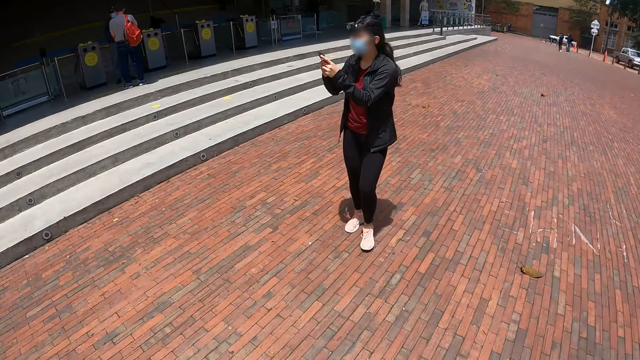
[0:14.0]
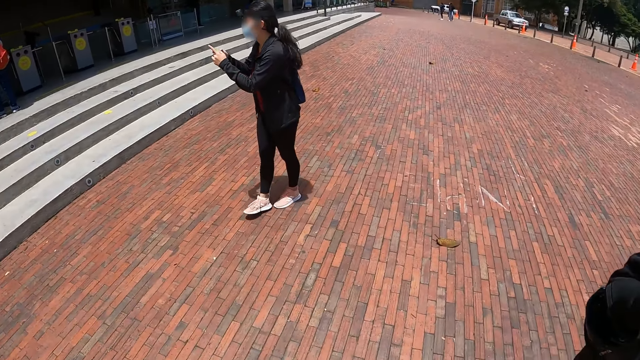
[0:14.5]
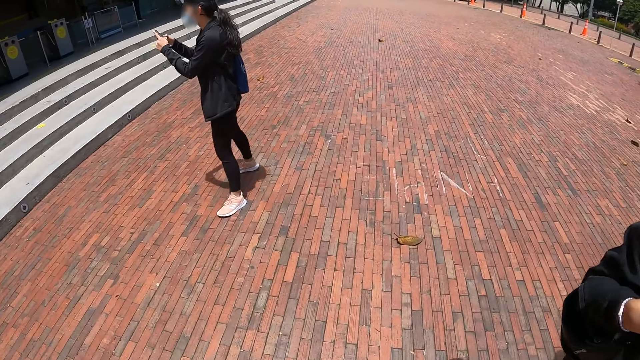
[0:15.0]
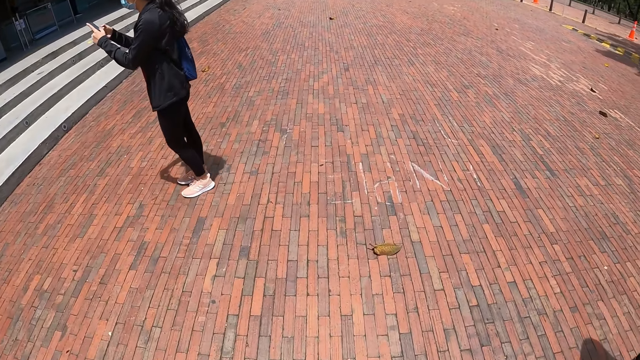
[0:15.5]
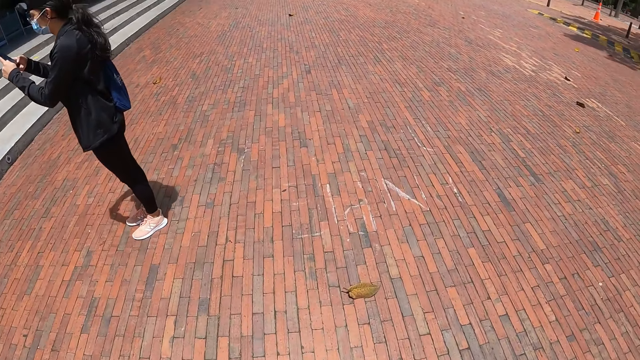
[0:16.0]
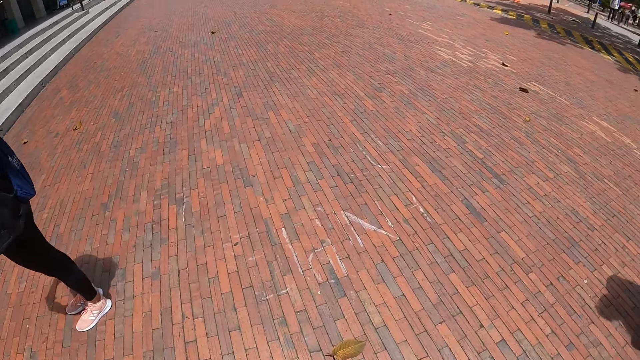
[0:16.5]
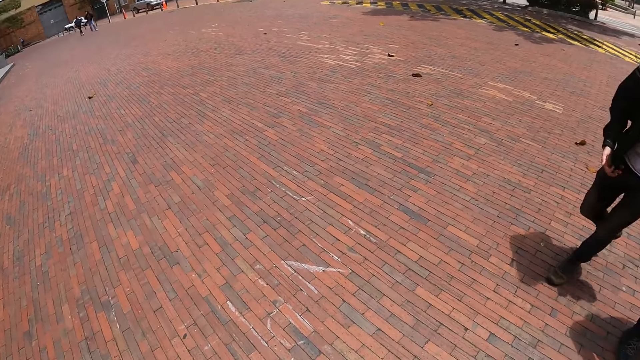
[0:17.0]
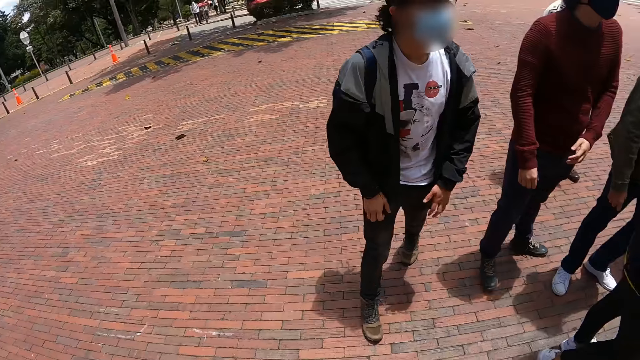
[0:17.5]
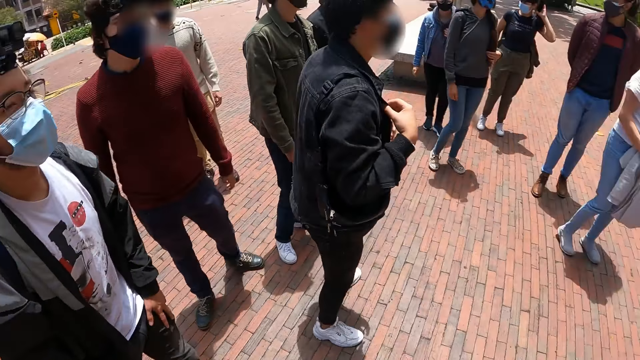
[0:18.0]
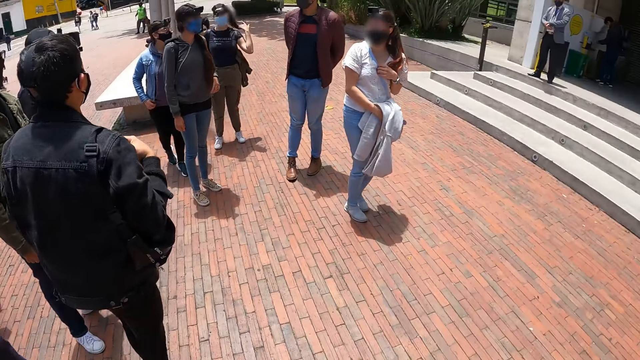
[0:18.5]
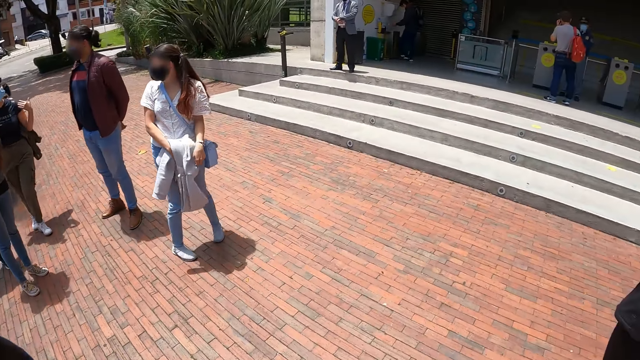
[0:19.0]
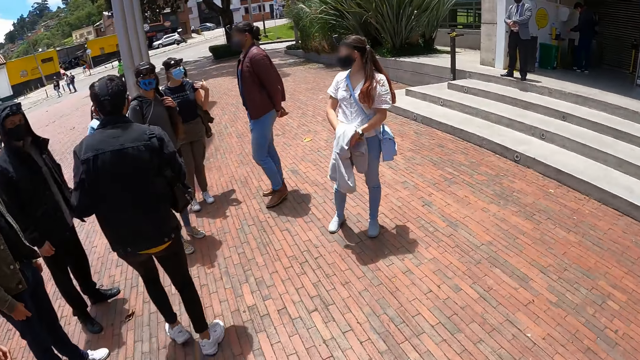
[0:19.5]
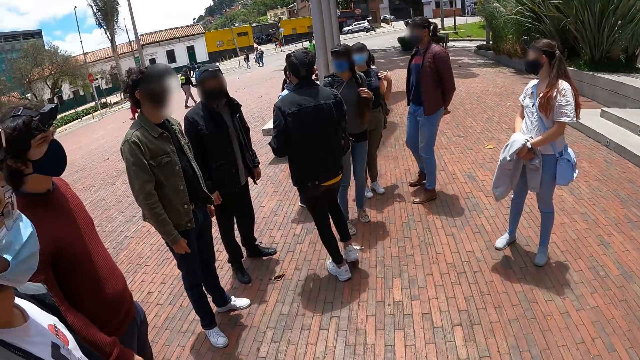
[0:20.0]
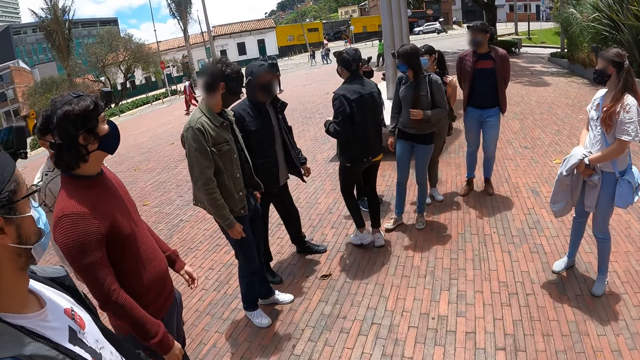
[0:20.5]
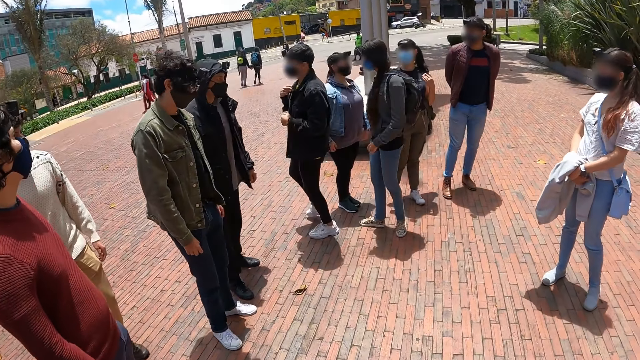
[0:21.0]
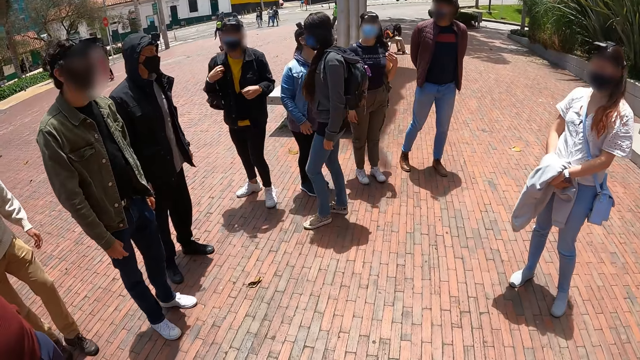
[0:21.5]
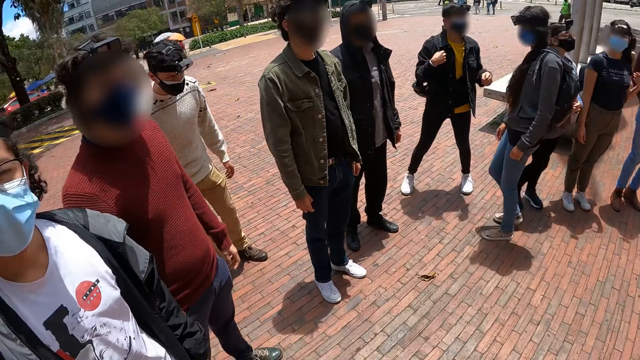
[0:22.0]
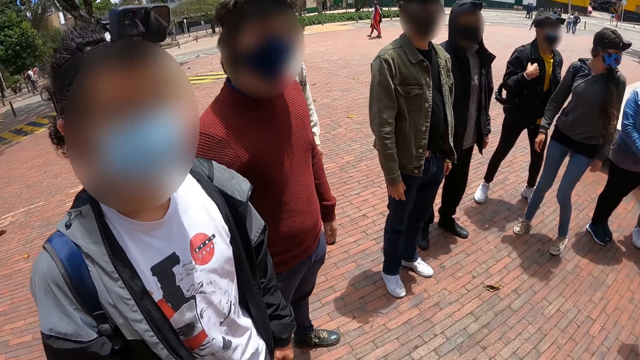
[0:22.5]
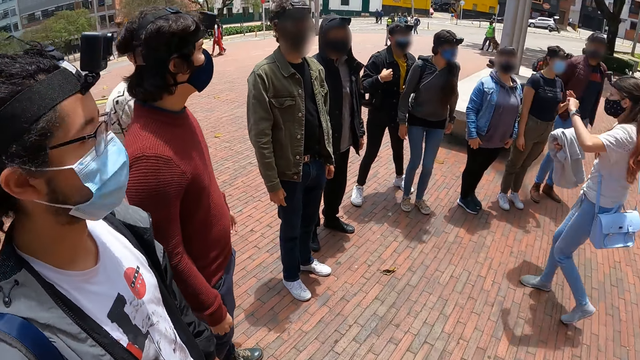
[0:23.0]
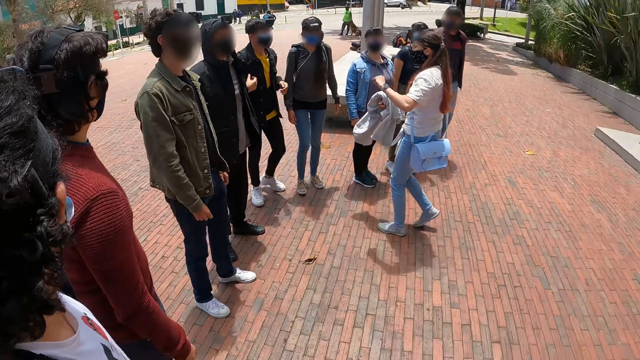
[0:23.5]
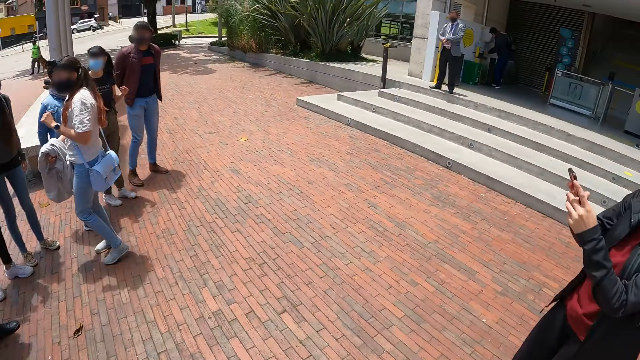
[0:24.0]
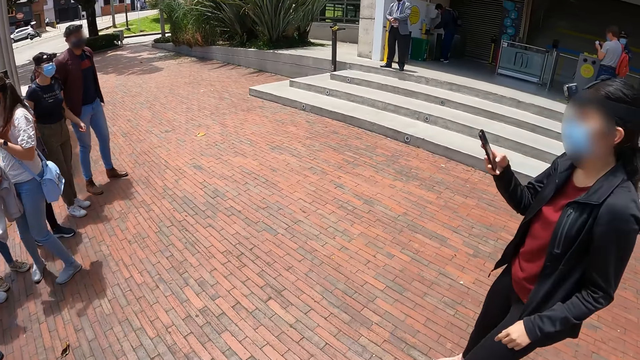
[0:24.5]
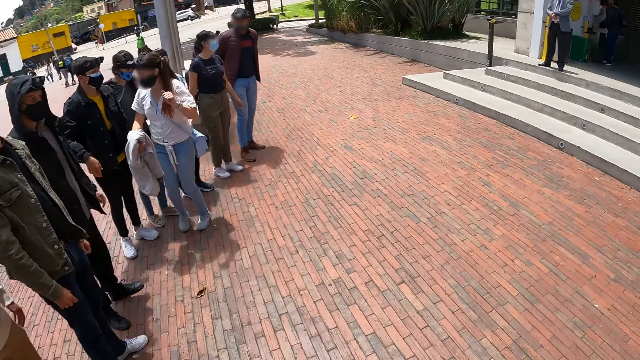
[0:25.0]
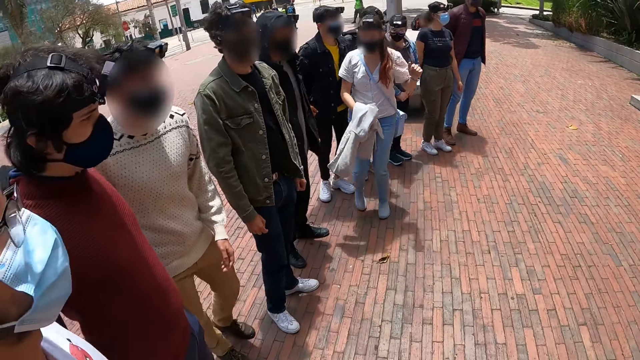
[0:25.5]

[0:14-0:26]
The camera wearer walks. They look around.

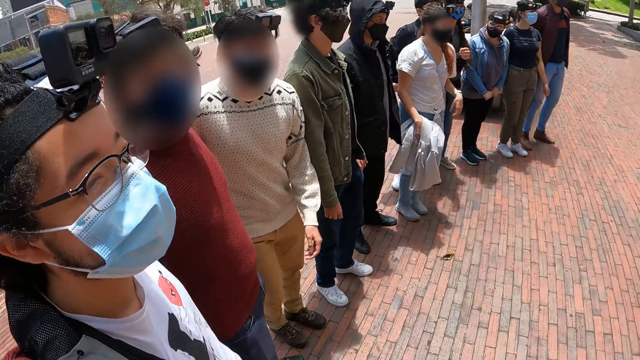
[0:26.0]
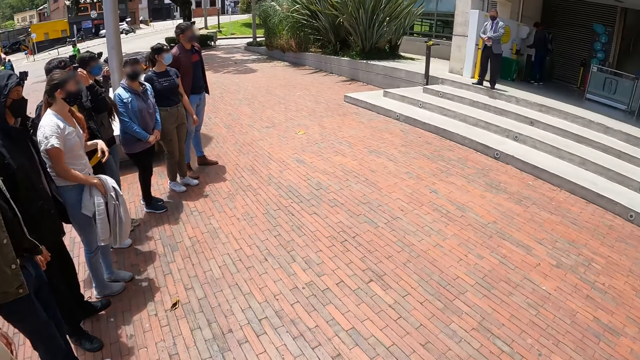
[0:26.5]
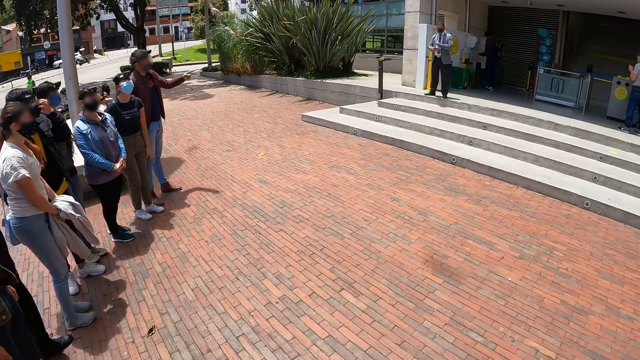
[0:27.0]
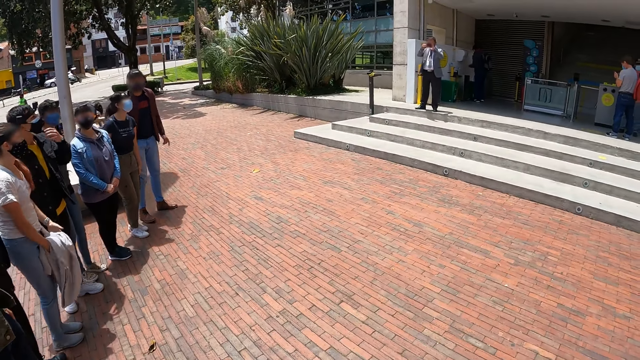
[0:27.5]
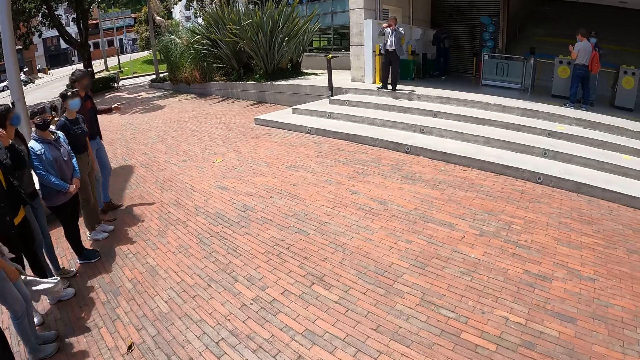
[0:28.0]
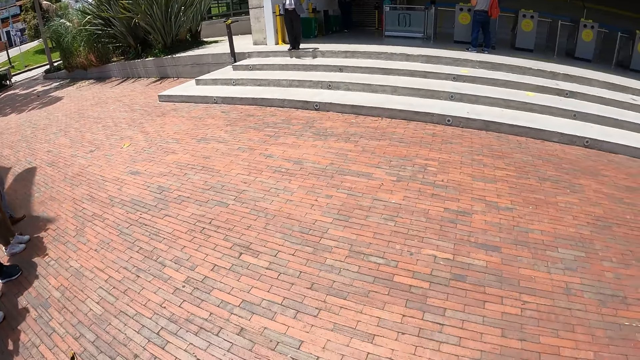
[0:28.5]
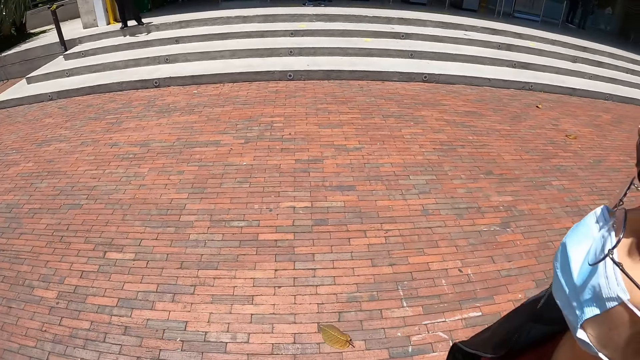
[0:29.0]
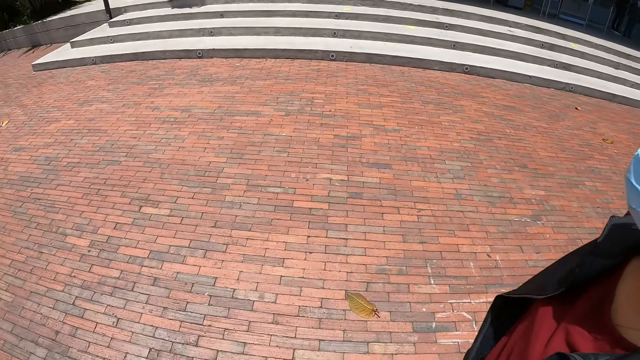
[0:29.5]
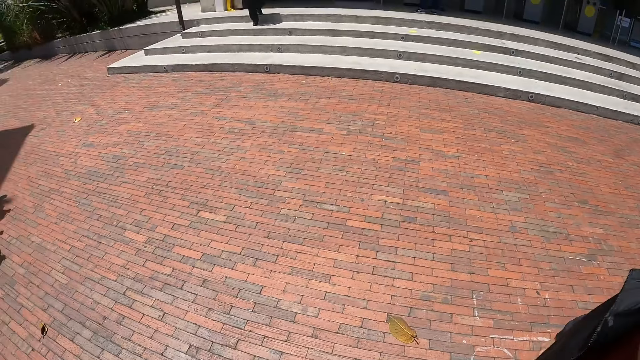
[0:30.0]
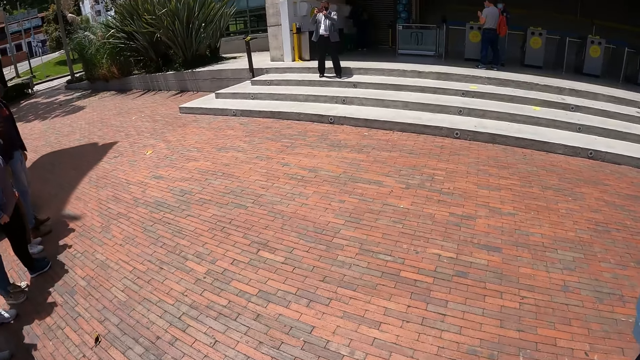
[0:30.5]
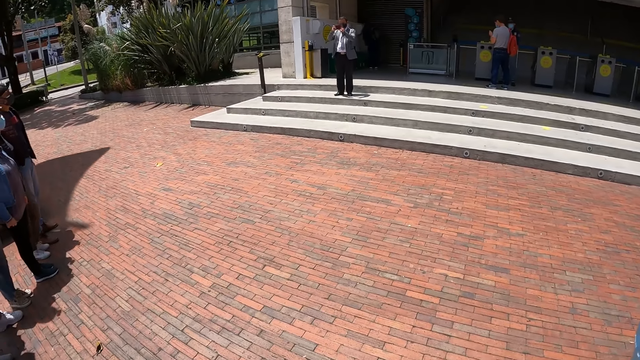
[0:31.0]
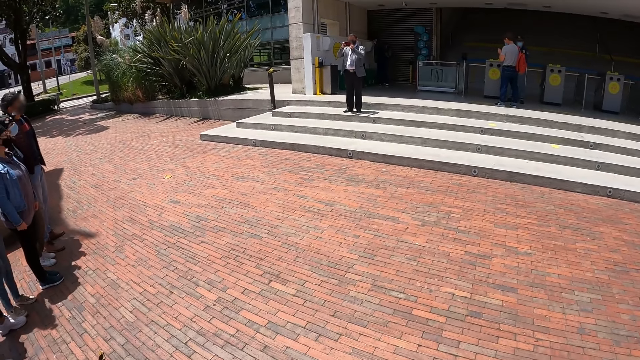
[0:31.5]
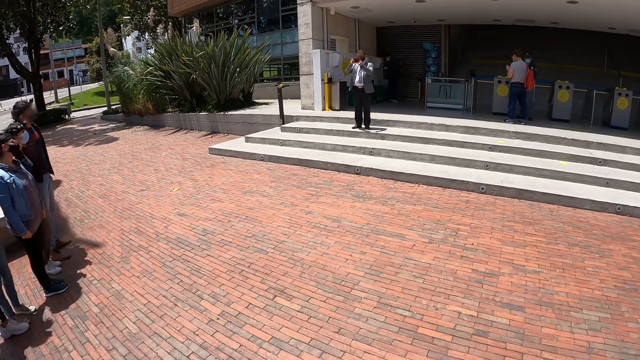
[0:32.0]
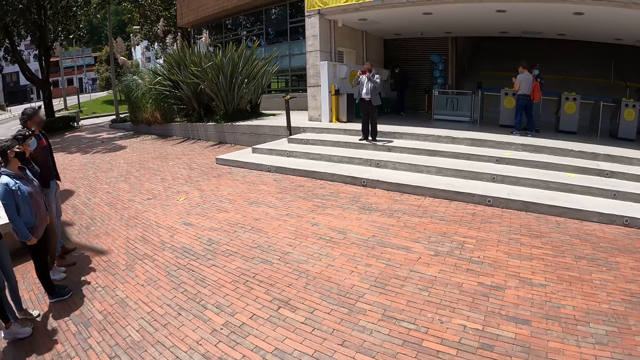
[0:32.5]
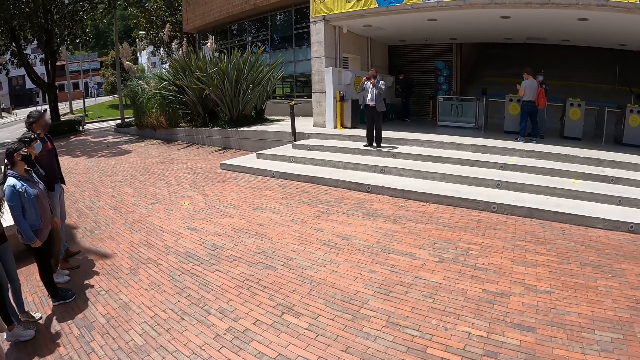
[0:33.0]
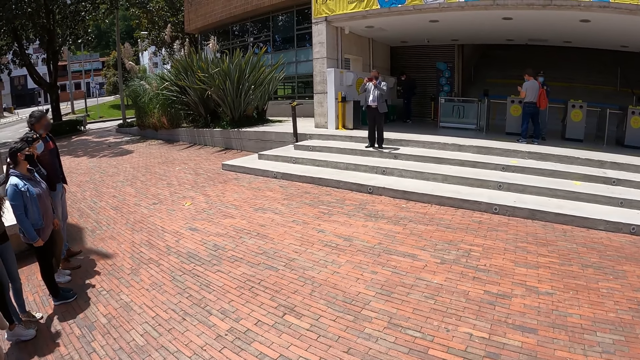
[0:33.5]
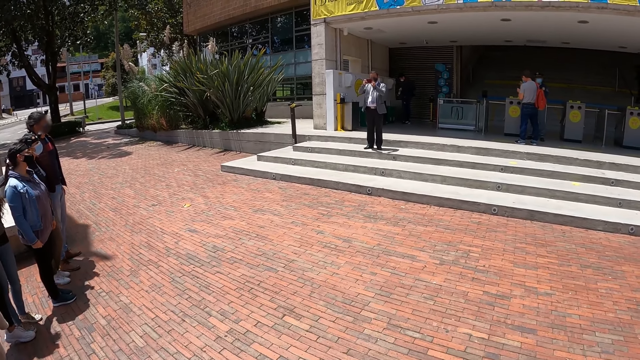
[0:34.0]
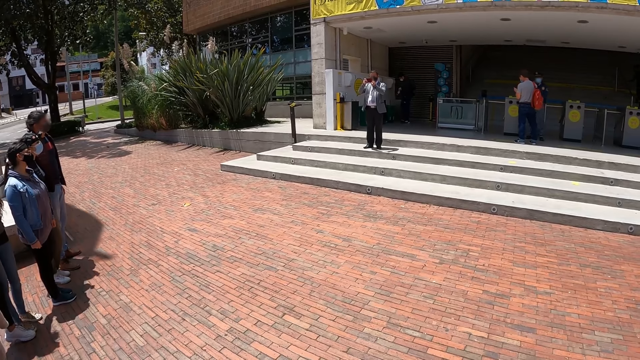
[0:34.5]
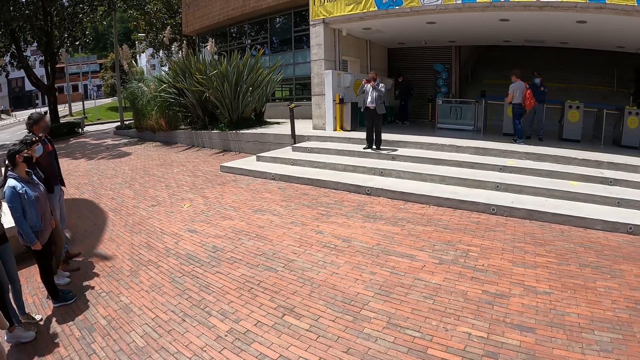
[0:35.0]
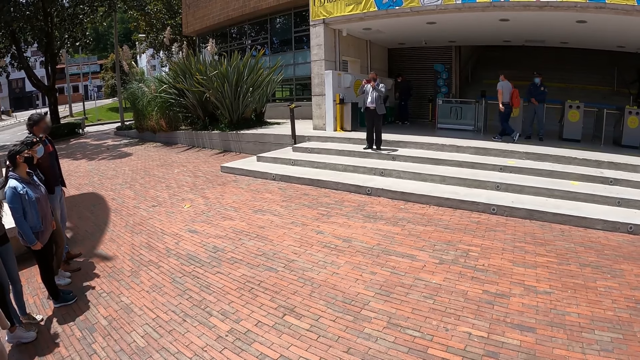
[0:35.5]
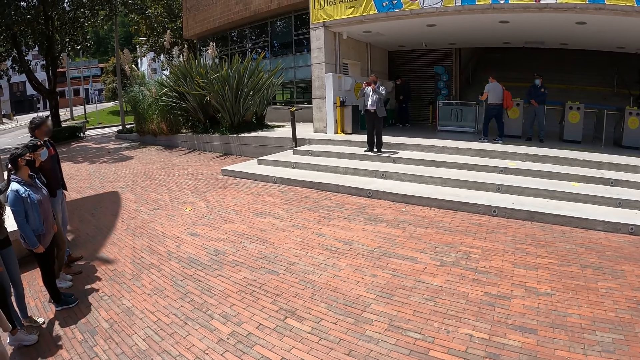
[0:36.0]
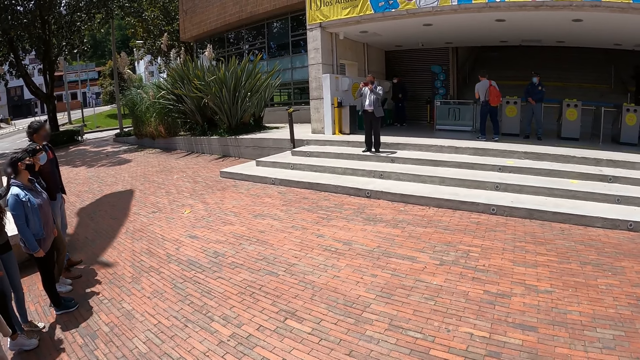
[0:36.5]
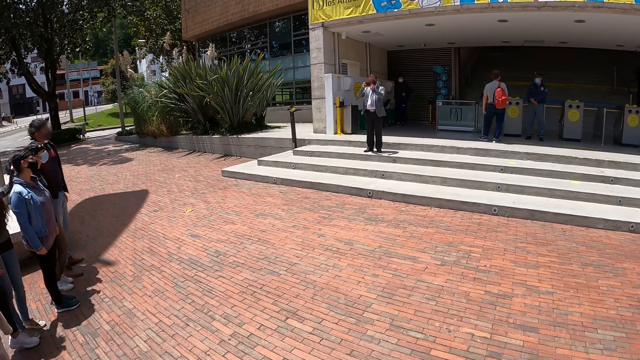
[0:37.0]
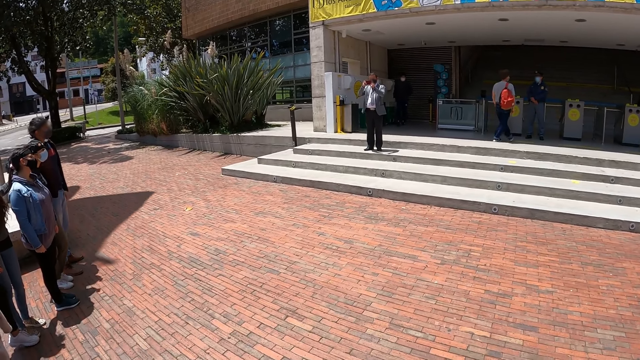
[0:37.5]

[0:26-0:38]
The camera wearer pauses for a photo. They look at a man taking the picture.
